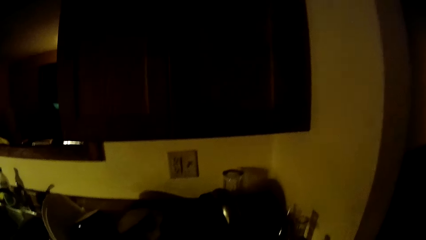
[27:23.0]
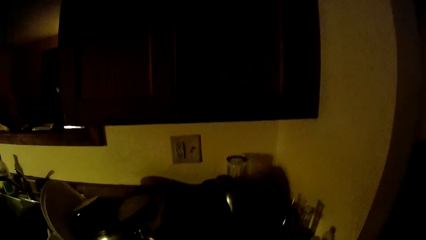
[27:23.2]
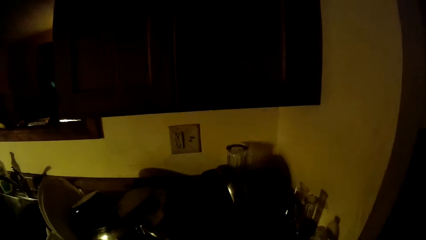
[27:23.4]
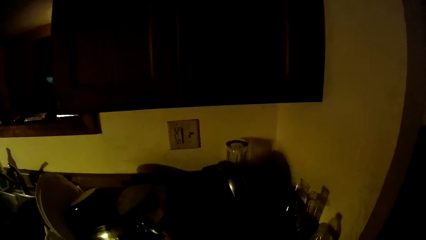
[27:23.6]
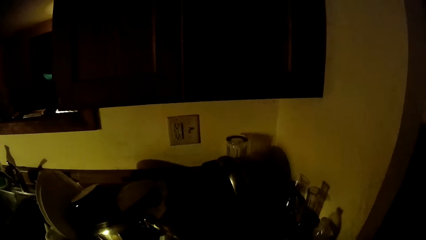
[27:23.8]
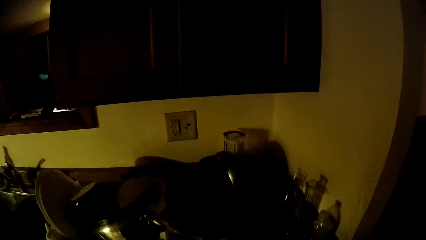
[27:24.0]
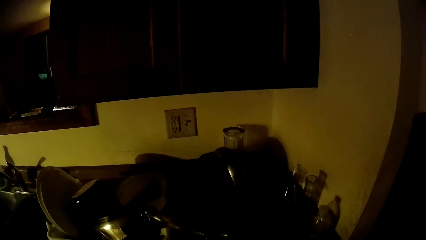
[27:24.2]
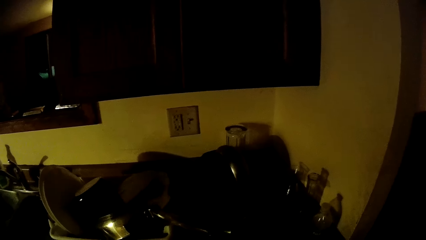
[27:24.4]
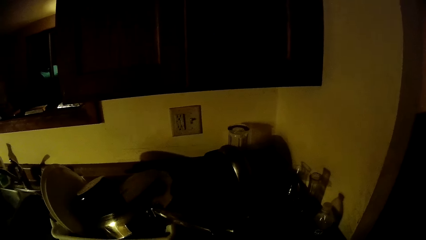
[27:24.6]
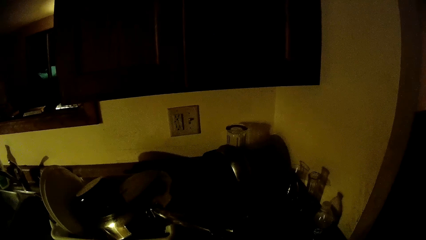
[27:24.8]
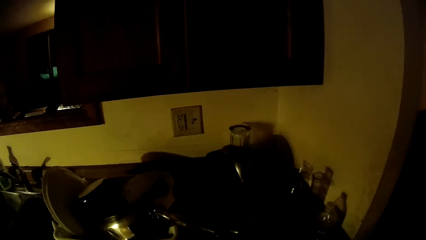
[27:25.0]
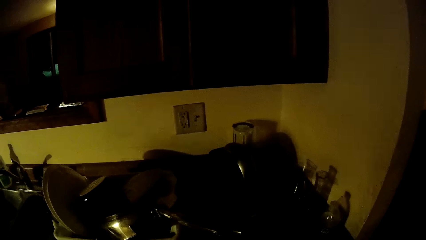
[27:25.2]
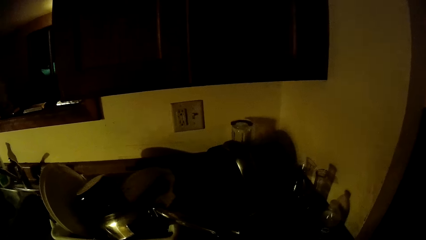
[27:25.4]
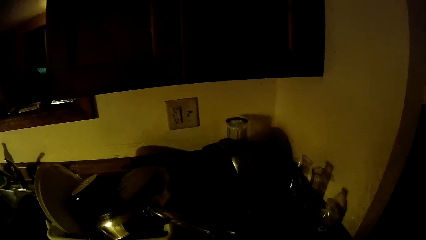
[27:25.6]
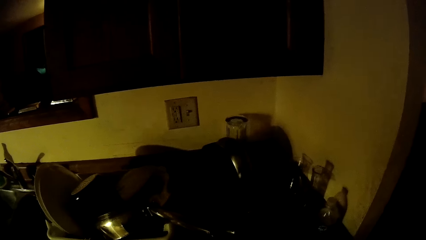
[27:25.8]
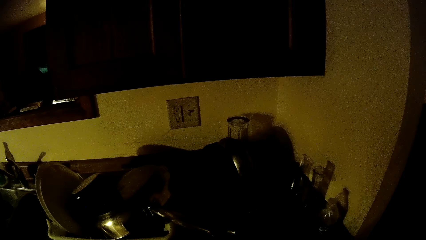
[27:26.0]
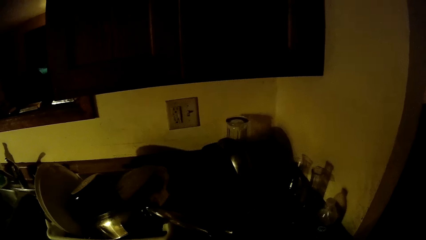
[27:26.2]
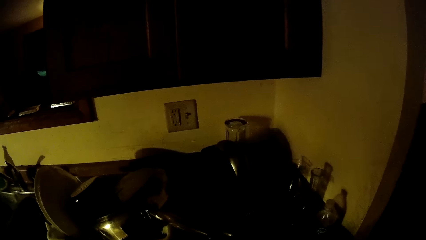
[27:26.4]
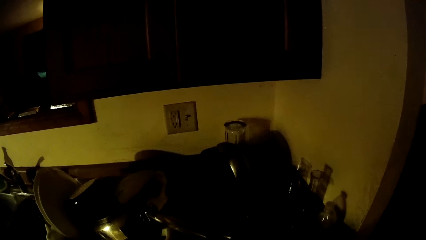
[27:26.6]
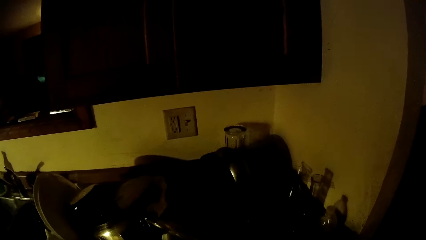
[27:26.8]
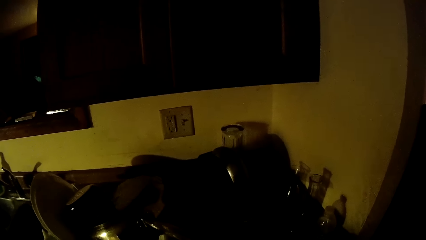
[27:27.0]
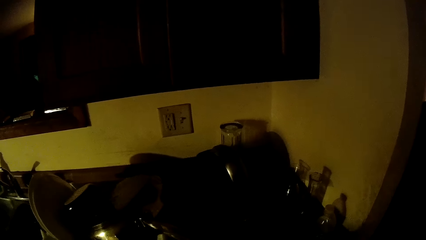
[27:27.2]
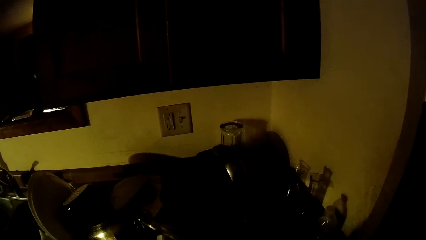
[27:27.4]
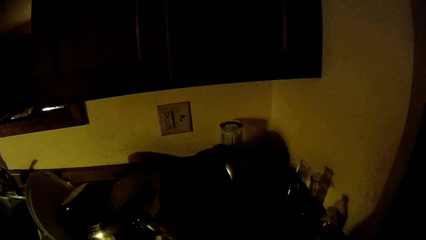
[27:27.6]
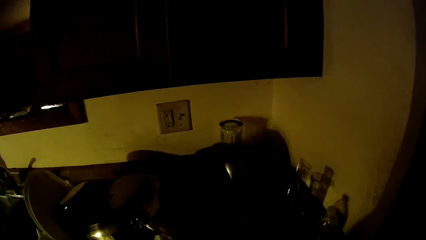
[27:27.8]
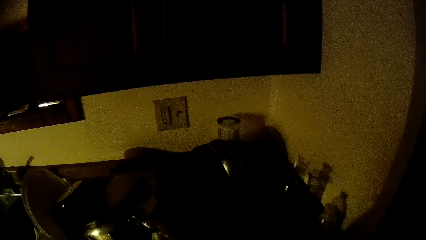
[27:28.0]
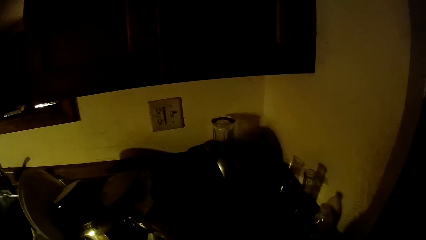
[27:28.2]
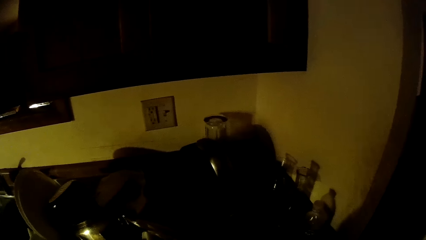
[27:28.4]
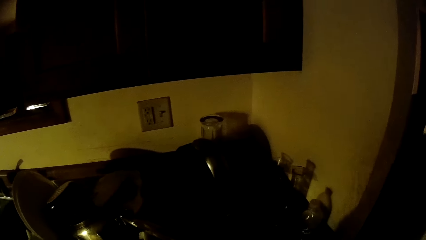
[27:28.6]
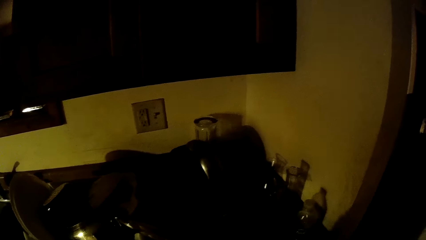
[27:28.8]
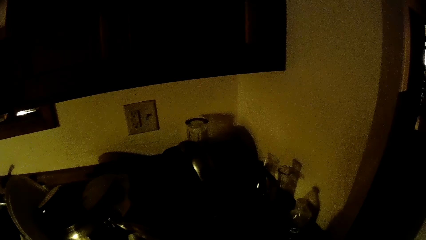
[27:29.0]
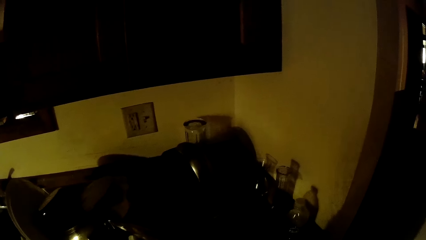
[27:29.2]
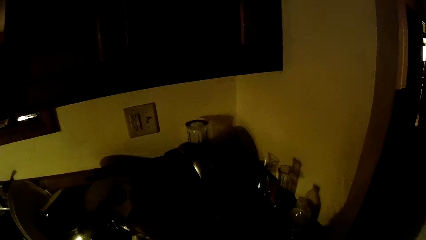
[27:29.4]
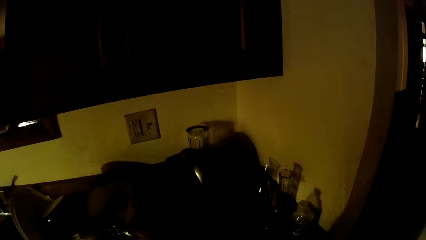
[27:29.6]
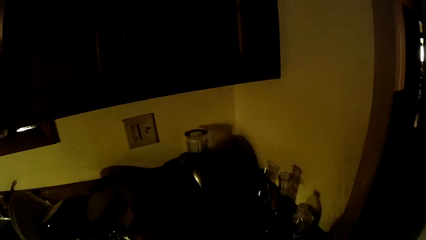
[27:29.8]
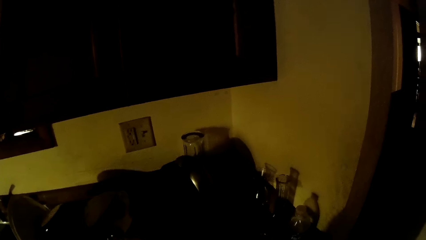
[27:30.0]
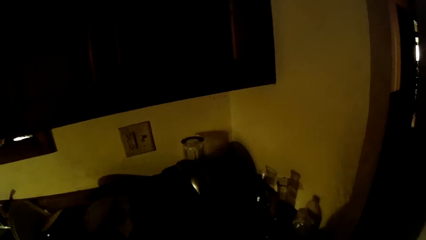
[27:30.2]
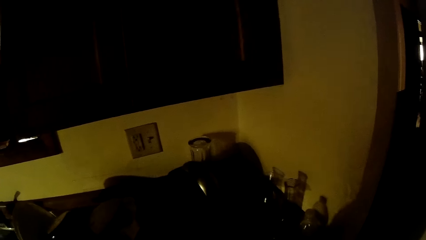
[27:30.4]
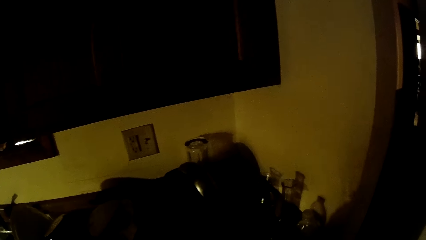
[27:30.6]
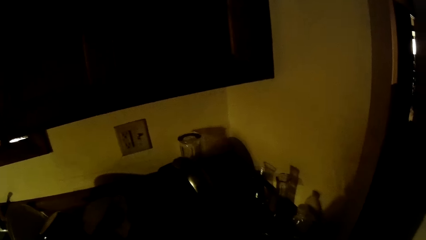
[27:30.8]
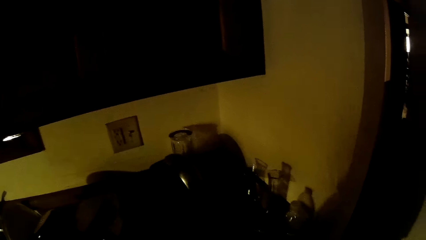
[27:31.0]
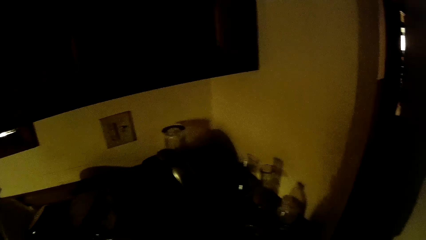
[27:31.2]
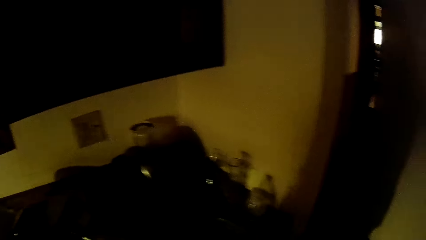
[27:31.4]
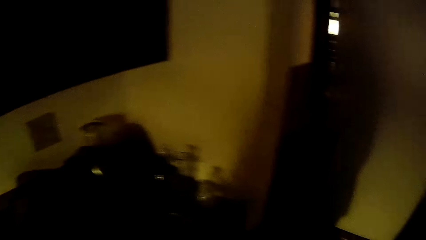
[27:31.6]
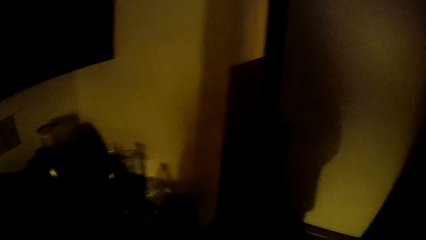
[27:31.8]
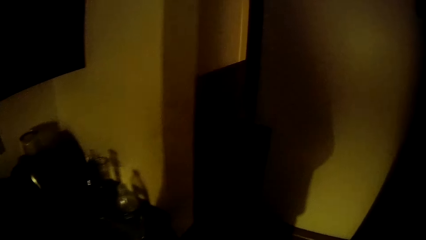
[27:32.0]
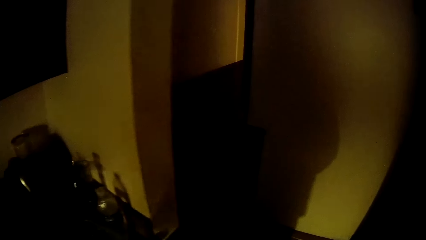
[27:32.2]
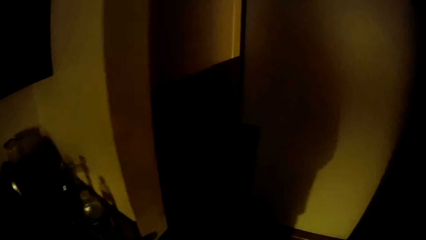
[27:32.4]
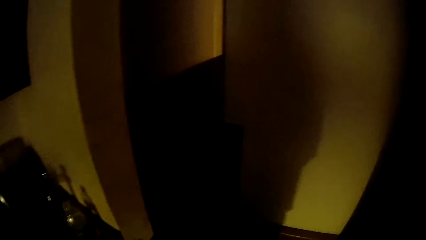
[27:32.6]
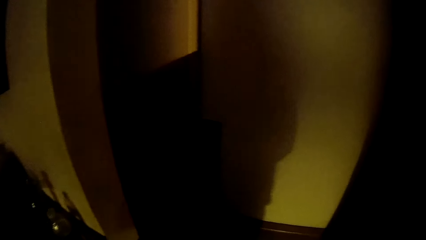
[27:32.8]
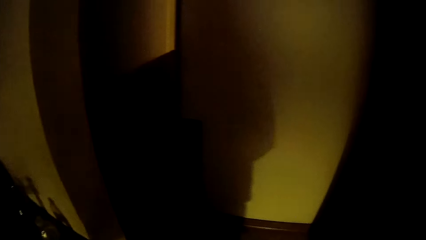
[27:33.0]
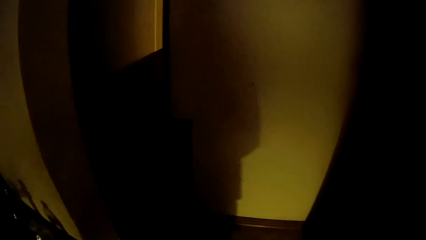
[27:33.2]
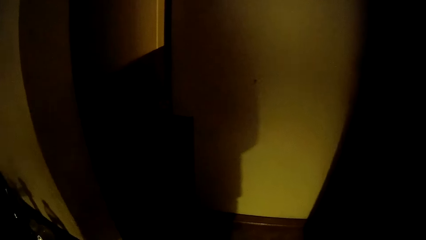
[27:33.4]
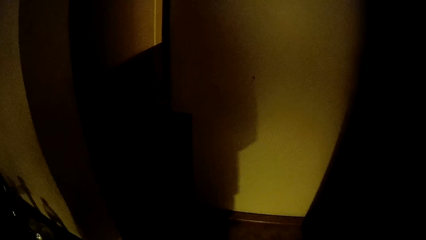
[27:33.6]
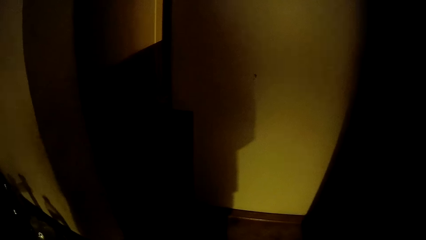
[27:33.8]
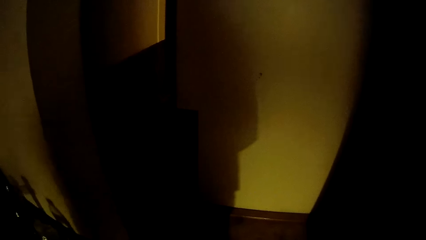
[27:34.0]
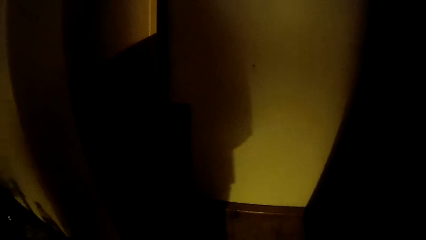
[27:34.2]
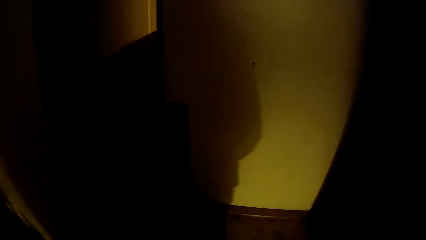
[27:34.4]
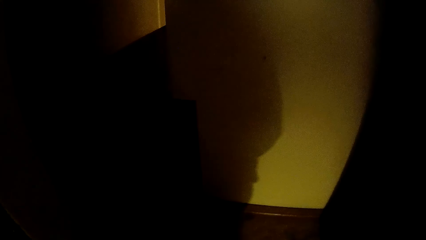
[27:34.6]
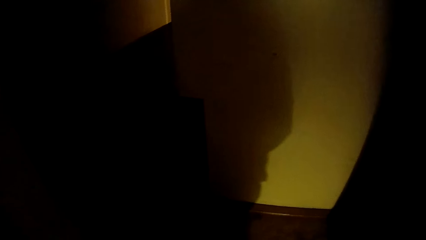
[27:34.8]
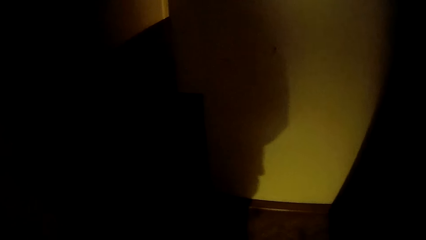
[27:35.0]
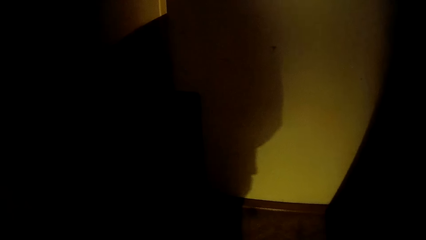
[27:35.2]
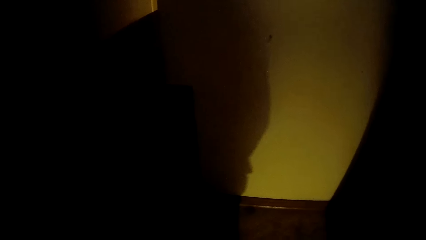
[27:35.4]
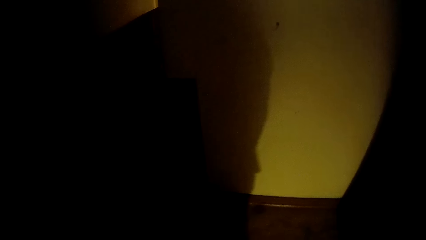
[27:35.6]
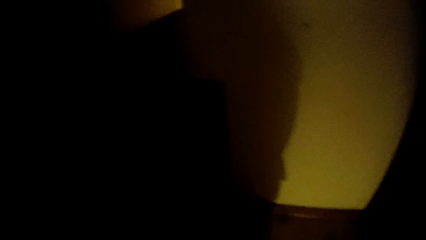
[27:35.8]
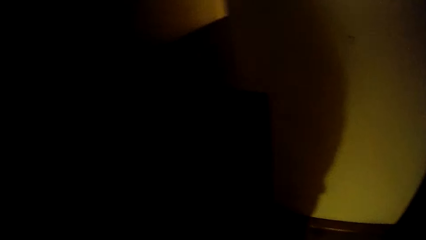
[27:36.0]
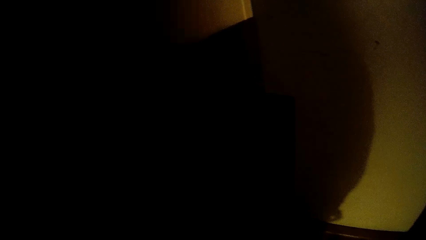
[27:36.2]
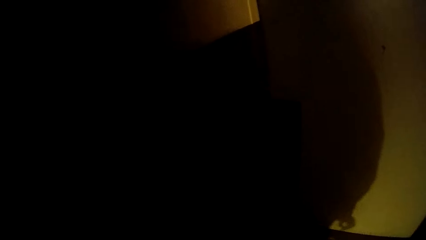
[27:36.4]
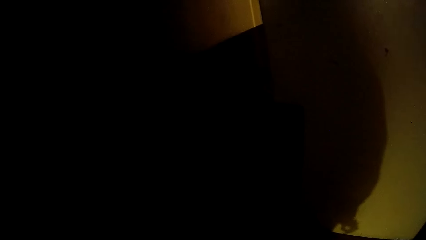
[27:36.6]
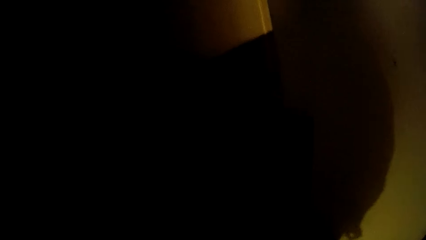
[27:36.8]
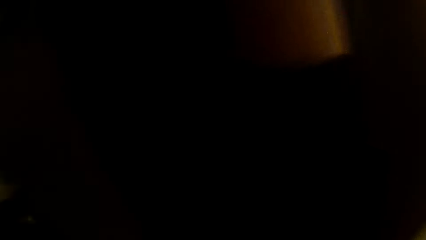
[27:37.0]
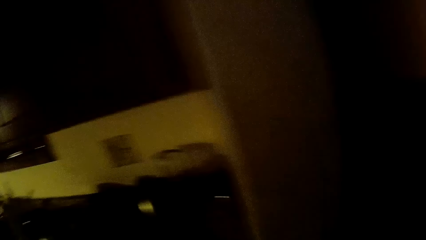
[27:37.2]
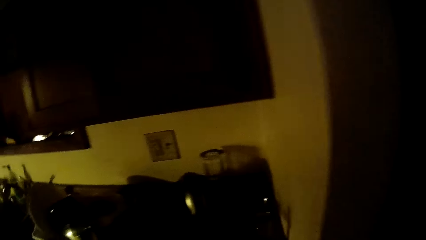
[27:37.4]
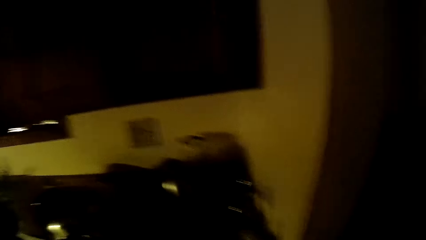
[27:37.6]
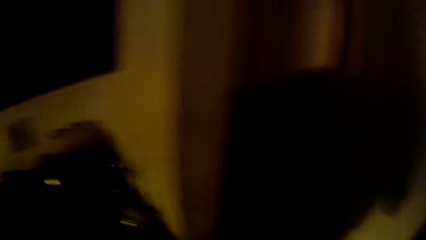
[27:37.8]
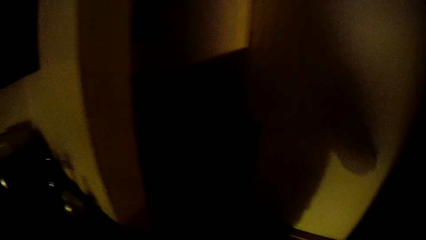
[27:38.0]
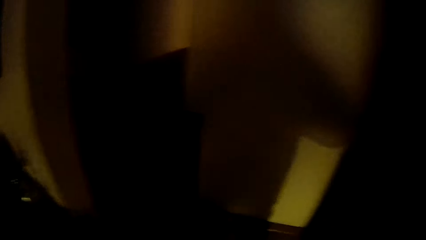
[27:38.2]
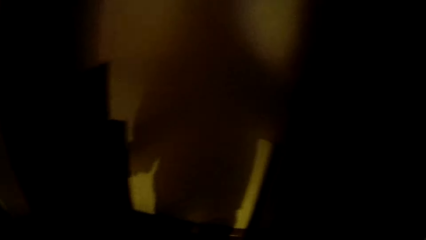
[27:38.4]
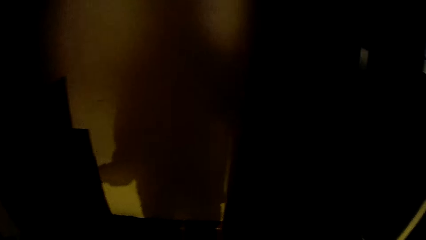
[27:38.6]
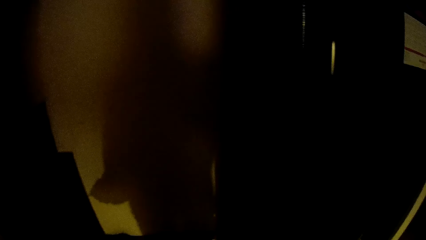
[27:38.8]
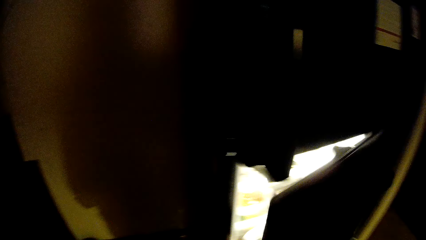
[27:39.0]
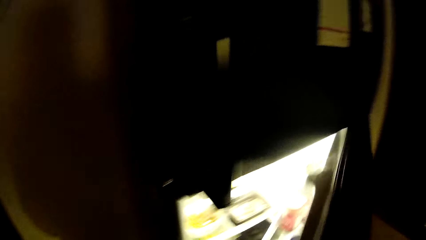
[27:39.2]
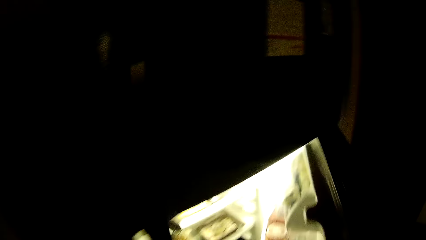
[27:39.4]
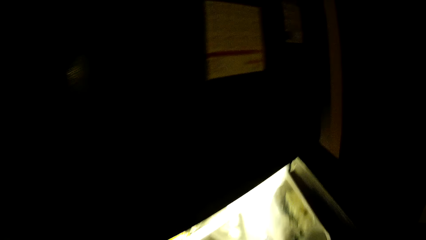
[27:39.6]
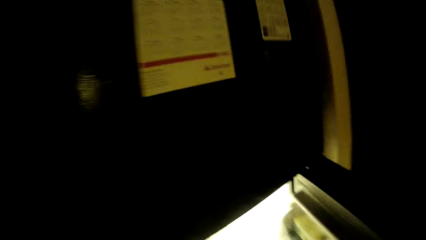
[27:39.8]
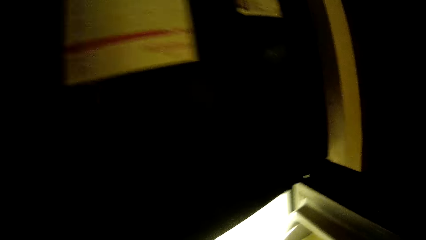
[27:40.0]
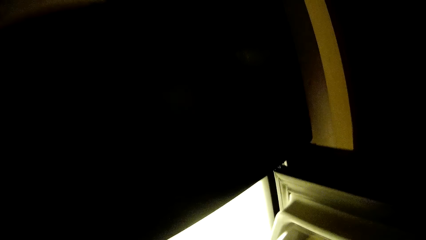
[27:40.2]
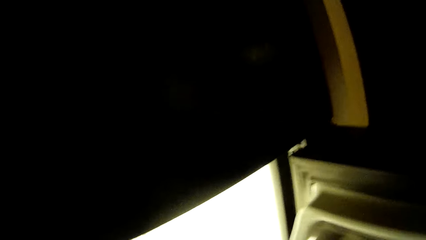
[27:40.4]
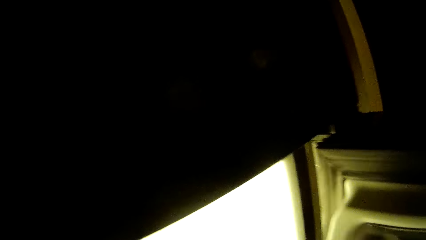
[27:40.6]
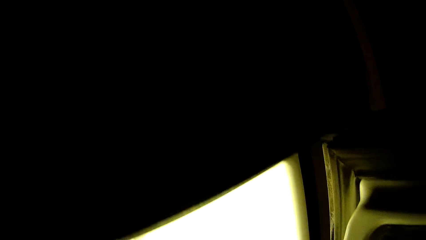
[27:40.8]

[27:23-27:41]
The camera wearer looks around the counter. He opens the fridge again with his right hand.
